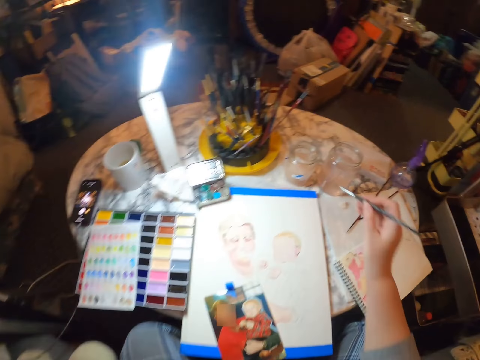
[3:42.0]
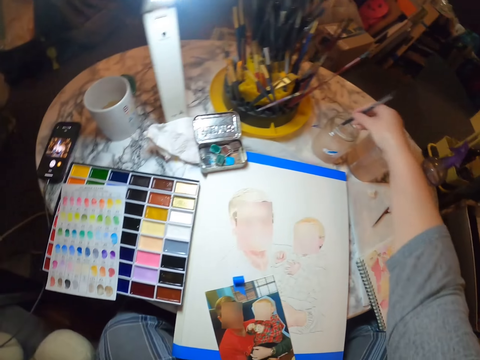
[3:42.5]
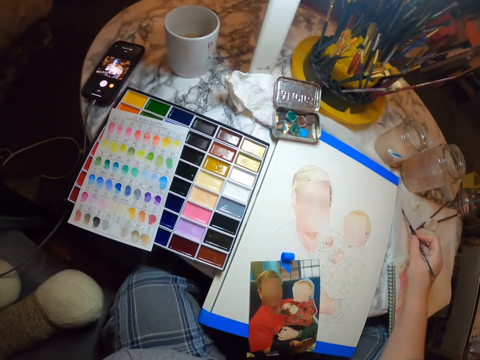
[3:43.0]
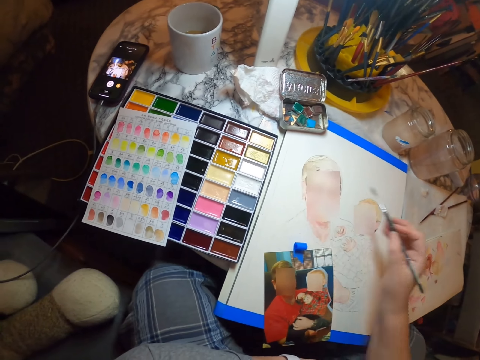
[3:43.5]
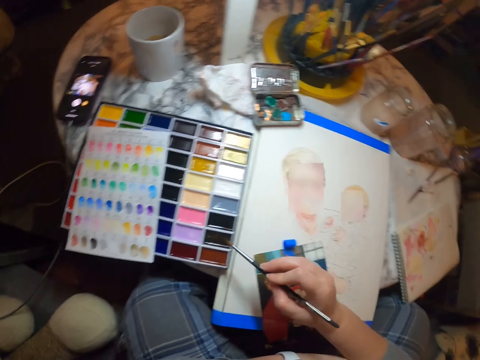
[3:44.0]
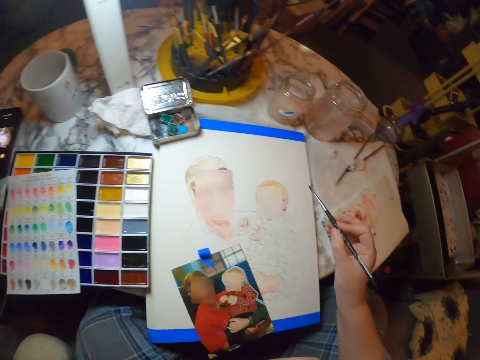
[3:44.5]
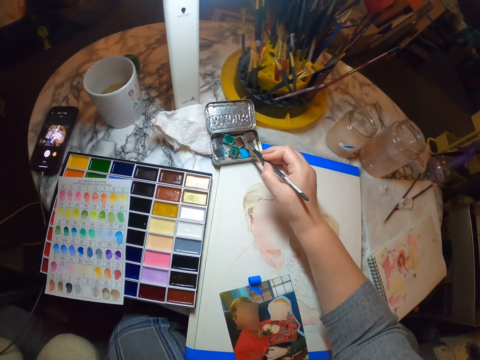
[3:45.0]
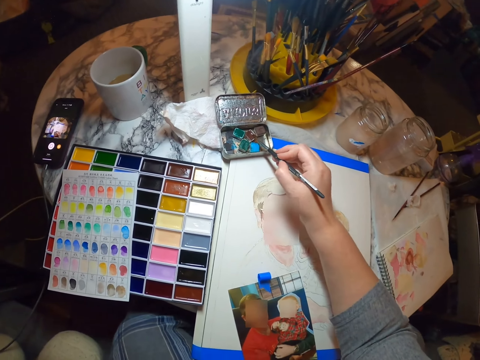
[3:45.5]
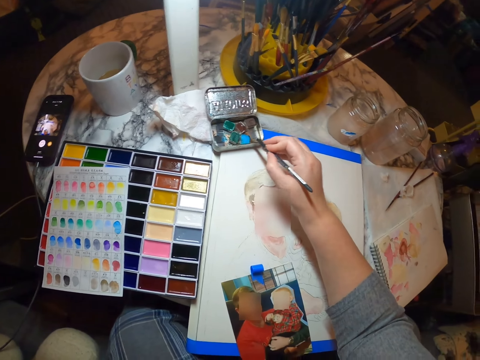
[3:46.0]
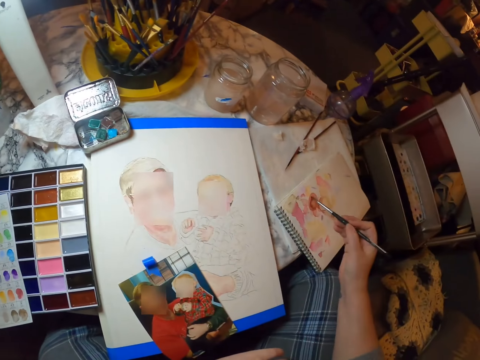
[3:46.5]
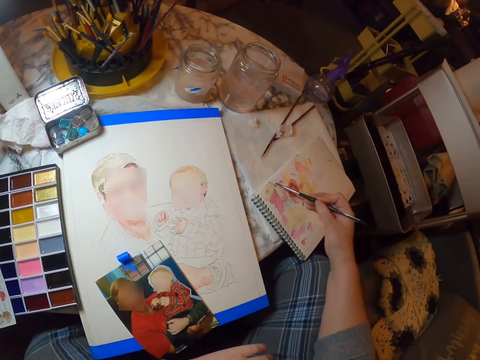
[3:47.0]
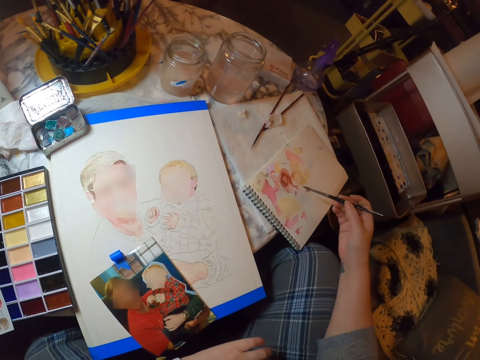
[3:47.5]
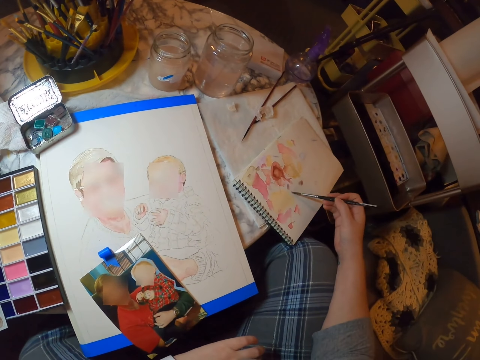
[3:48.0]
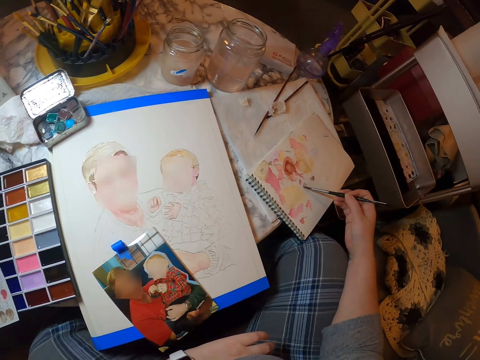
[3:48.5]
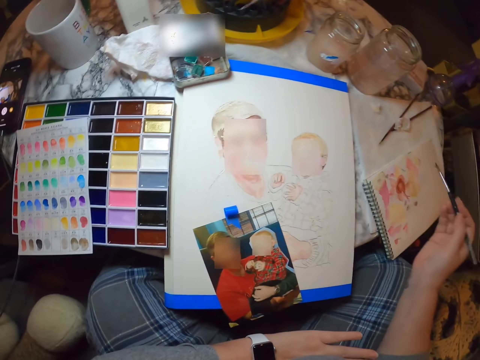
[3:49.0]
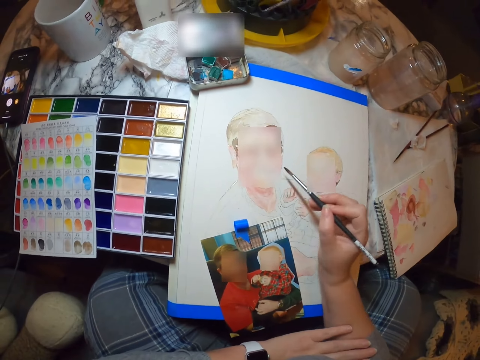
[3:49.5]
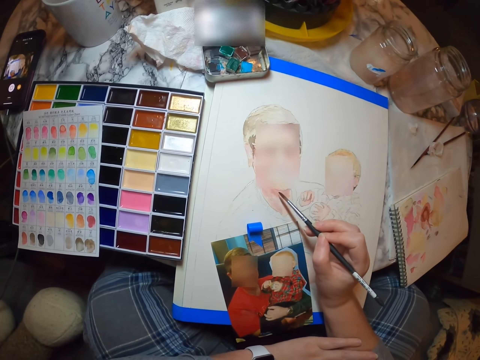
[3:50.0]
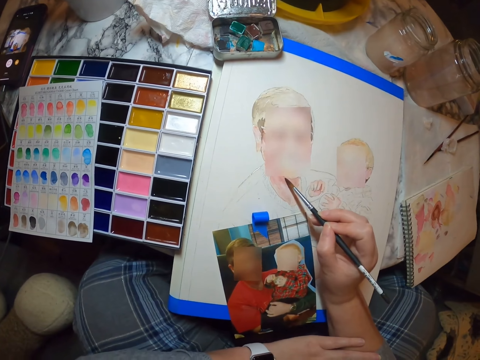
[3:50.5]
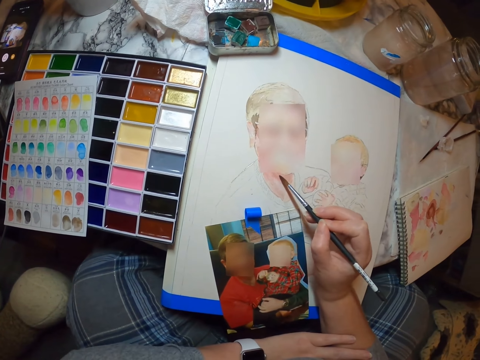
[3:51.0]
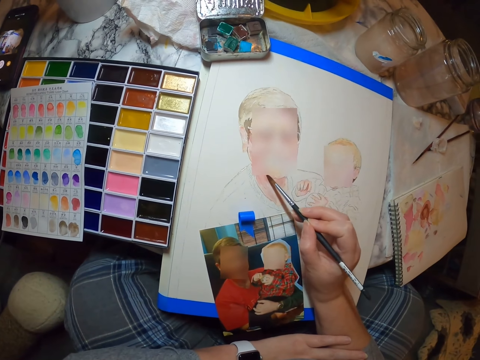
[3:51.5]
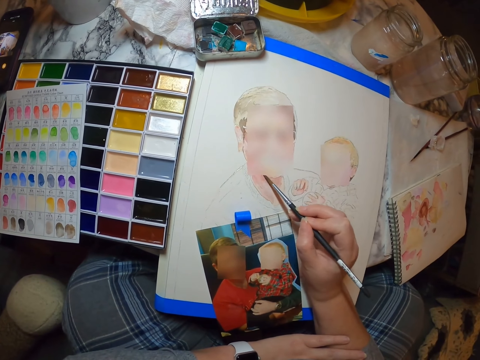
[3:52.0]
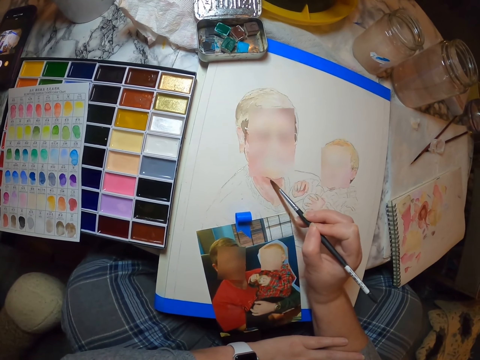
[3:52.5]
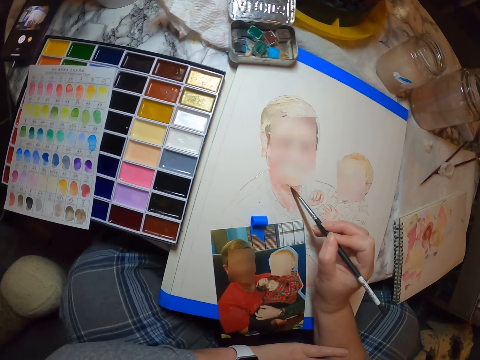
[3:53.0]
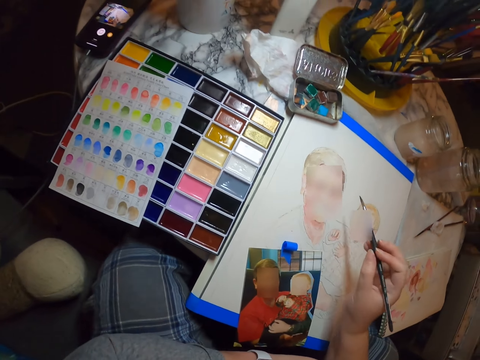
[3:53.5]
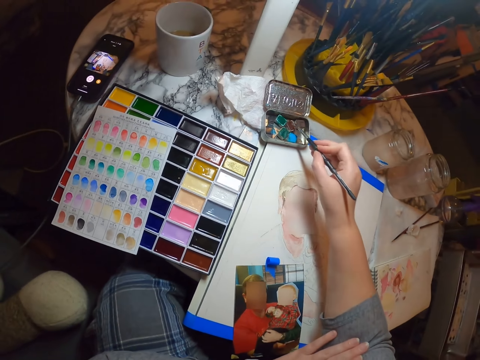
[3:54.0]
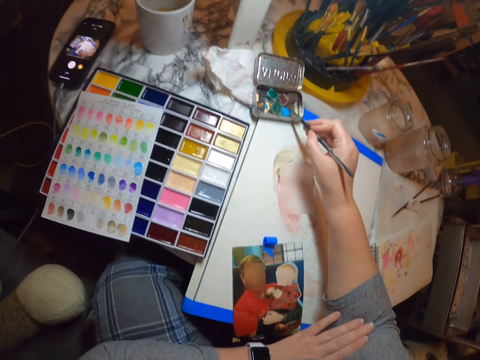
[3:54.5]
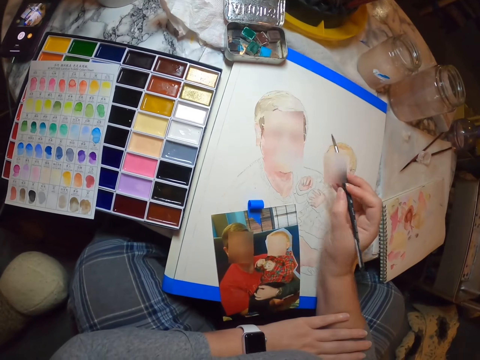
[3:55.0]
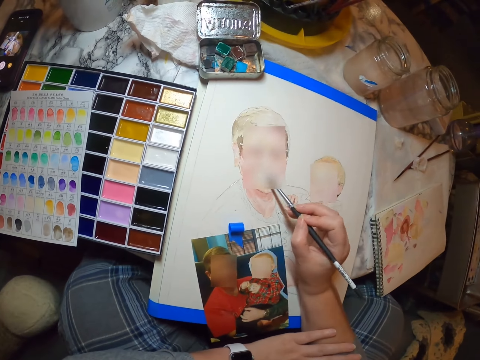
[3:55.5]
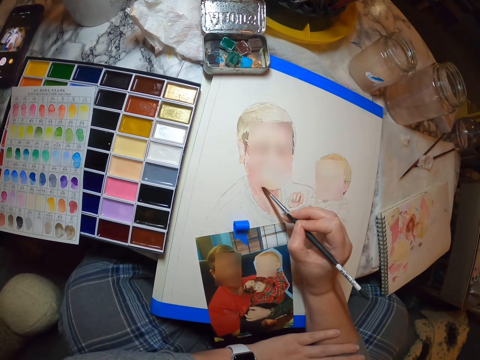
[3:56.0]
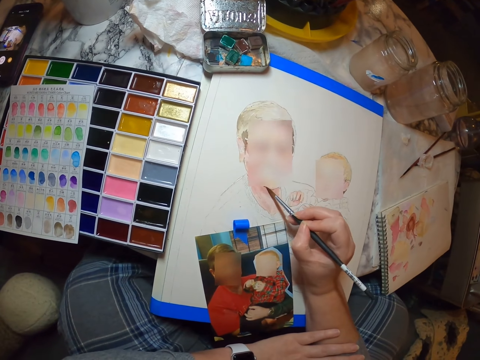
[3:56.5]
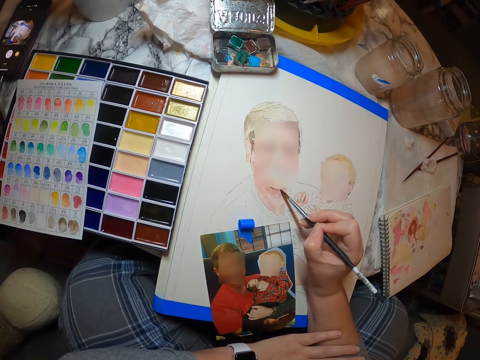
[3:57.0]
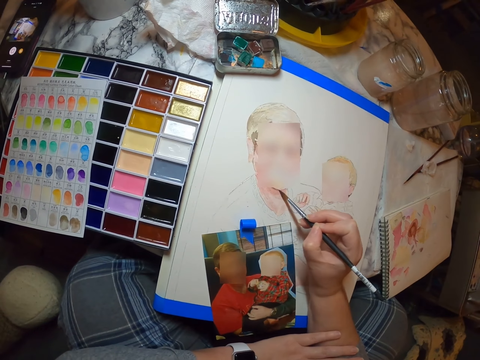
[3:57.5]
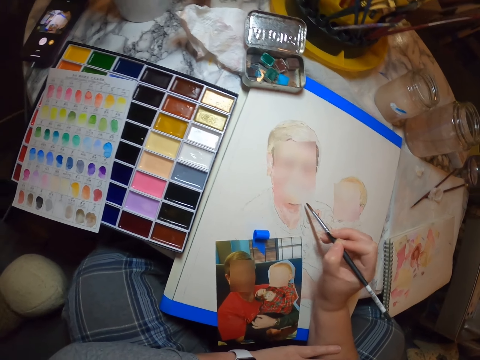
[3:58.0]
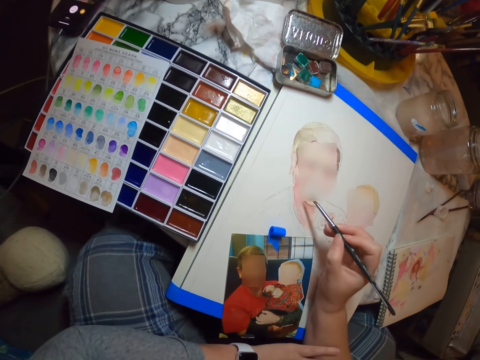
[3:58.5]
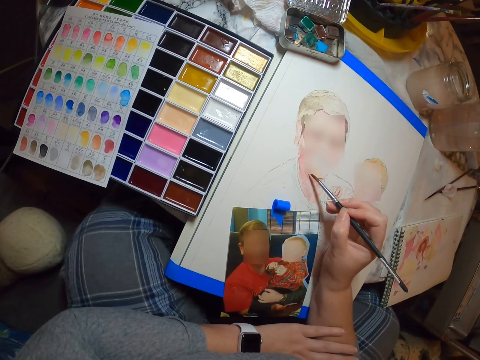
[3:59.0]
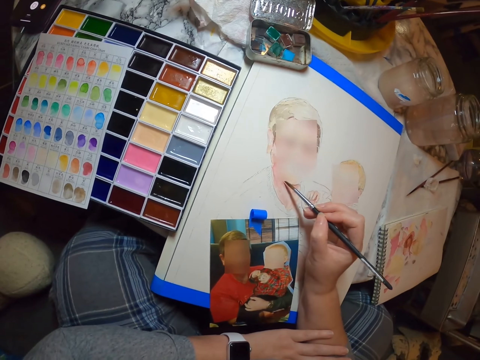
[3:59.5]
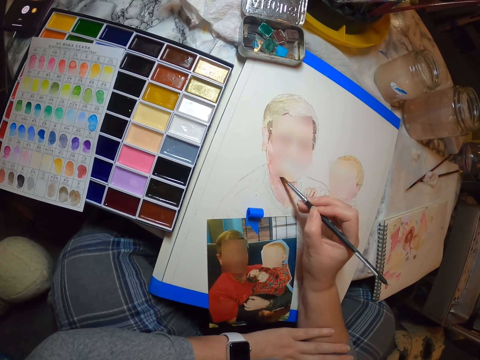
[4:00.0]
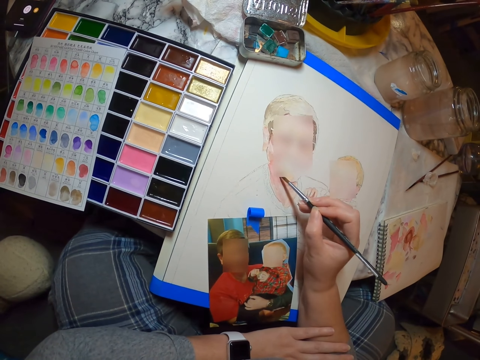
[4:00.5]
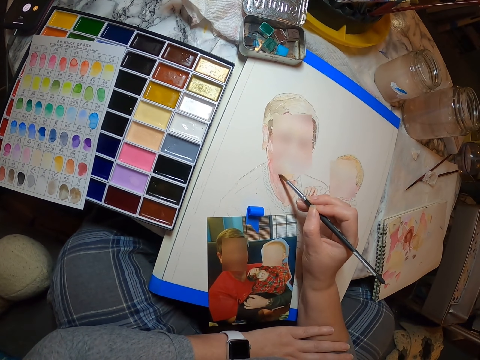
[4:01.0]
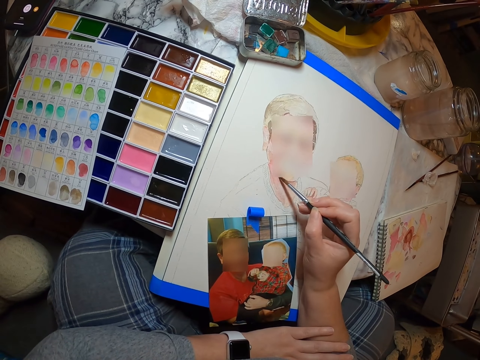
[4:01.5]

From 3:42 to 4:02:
The camera wearer dips the paintbrush into the water. They rub the paintbrush on the table. They rub the paintbrush on the paint in the box. They paint on the rough draft. They paint the sketch. They rub the paintbrush on the paint in the box. They paint the sketch.

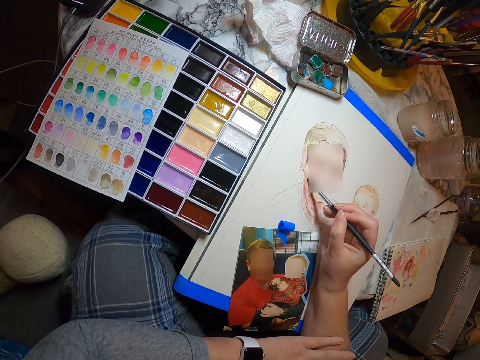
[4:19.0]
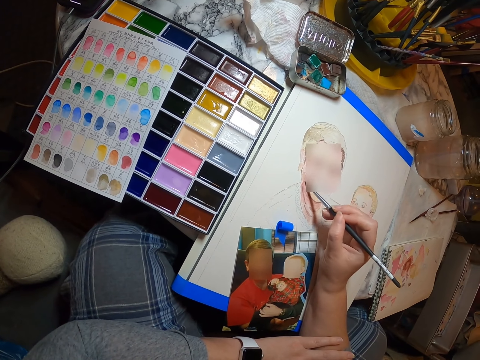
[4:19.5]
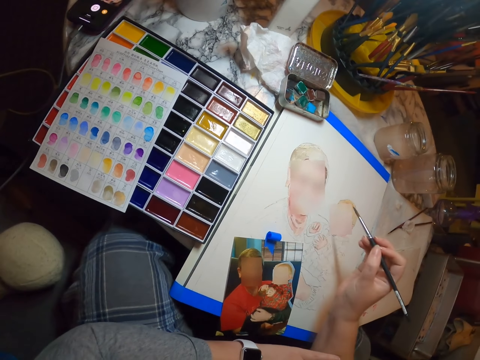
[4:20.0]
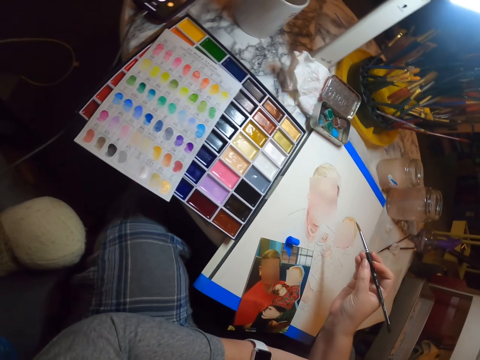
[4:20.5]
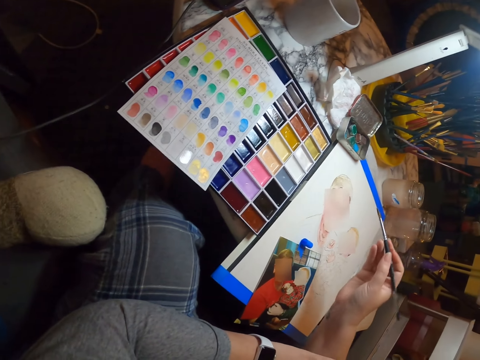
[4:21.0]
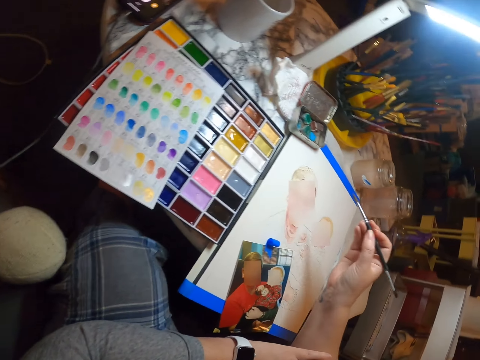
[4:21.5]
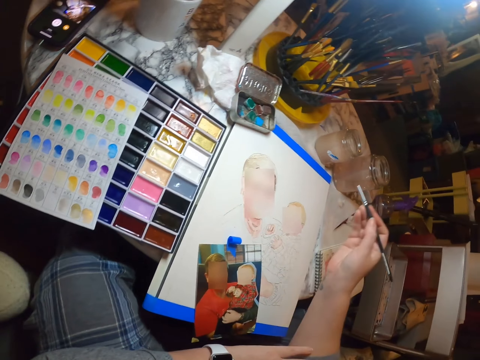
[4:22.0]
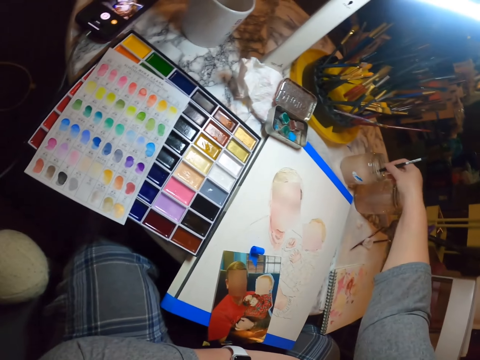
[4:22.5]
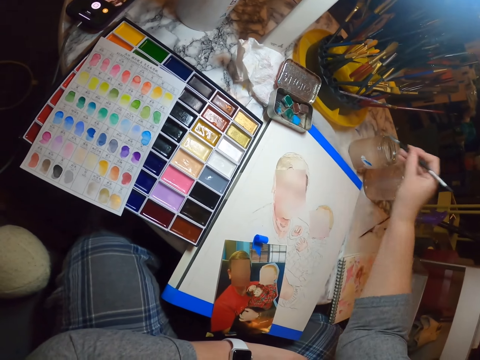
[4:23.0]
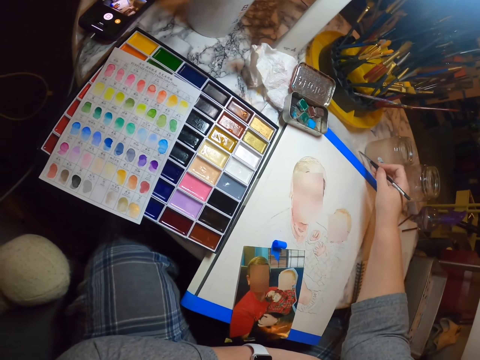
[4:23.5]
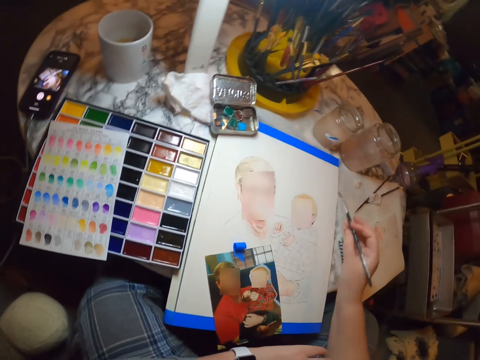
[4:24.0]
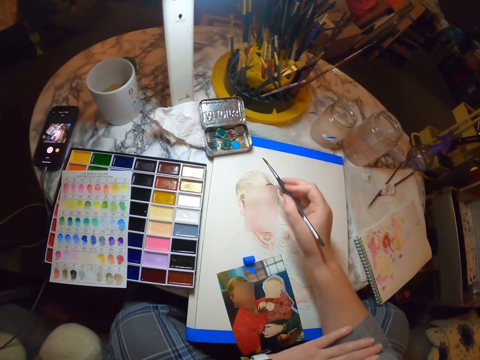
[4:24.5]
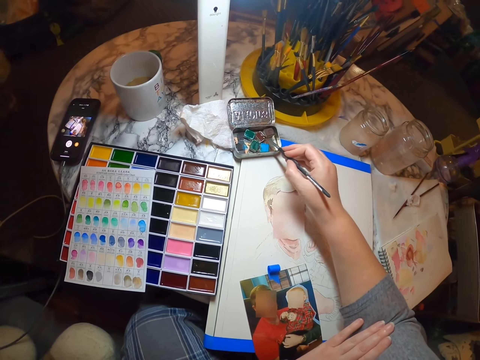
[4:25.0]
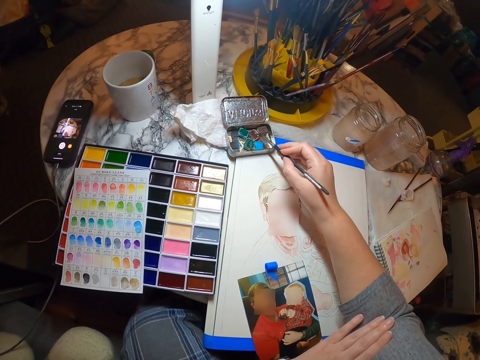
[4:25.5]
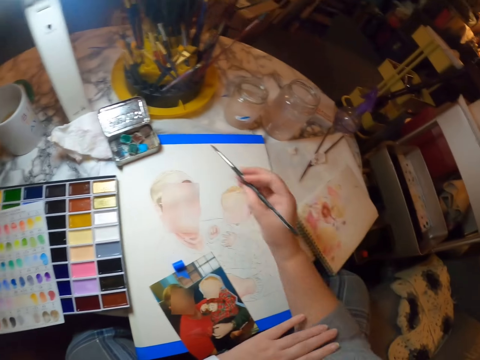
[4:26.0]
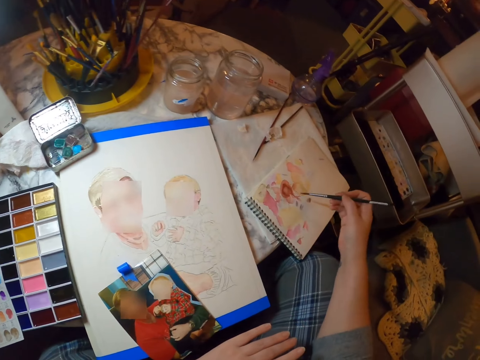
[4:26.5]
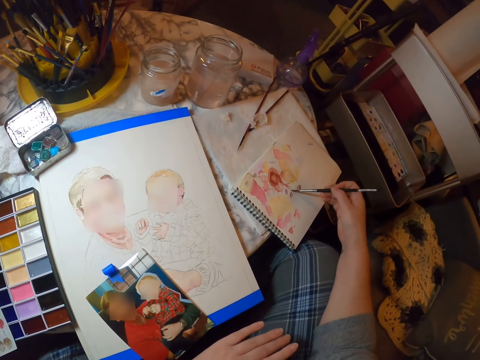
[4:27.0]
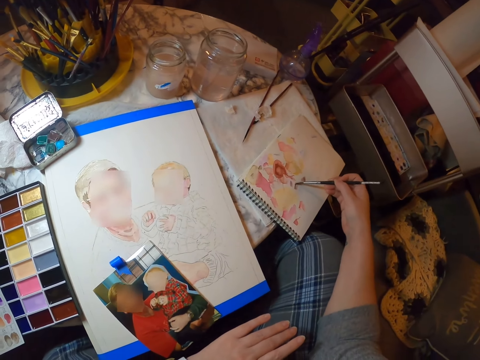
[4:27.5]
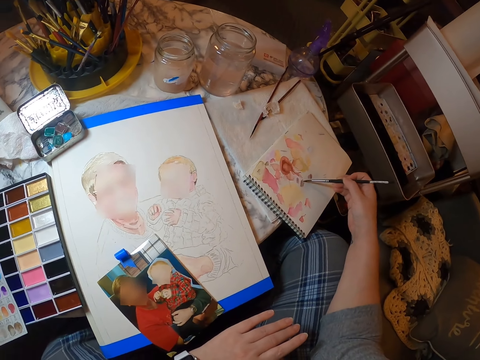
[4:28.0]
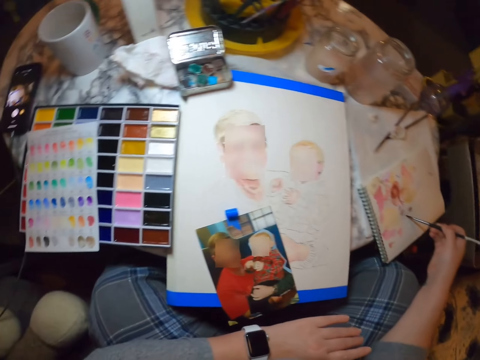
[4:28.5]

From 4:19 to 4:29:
The camera wearer looks around. They dip the paintbrush into the paint. They rub the paintbrush on the table. They rub the paintbrush to the paint in the box. They paint on the rough draft.
